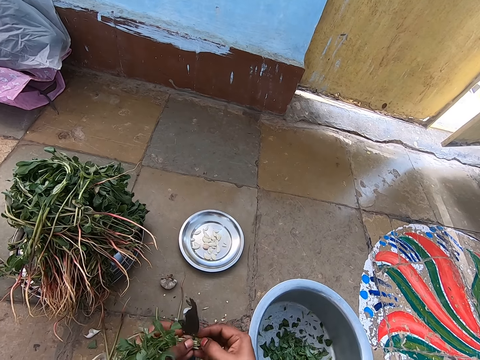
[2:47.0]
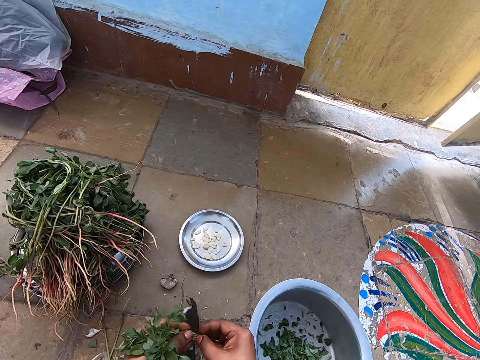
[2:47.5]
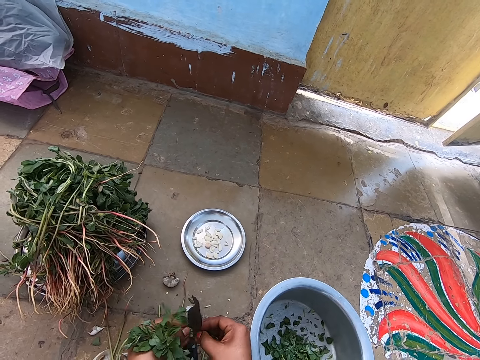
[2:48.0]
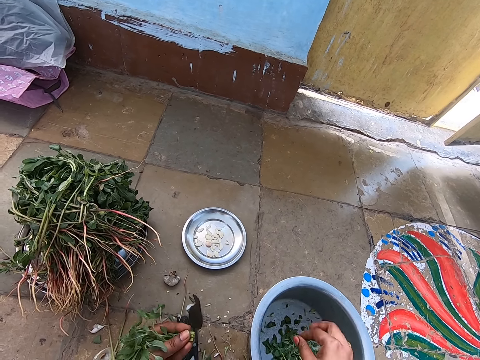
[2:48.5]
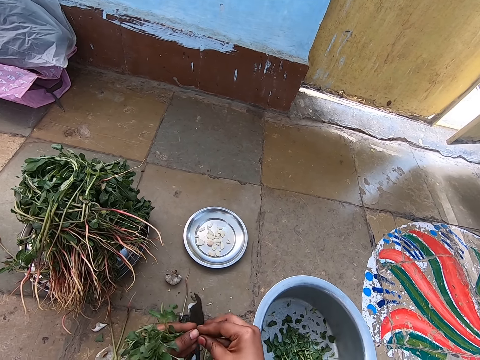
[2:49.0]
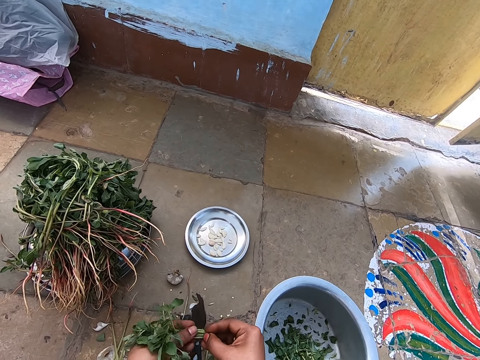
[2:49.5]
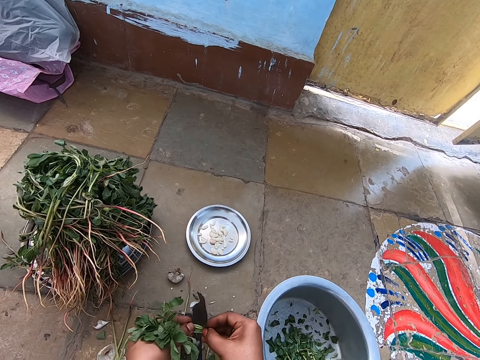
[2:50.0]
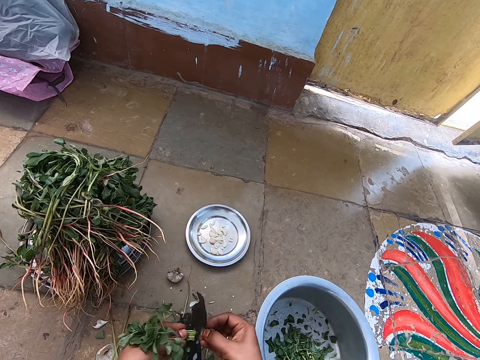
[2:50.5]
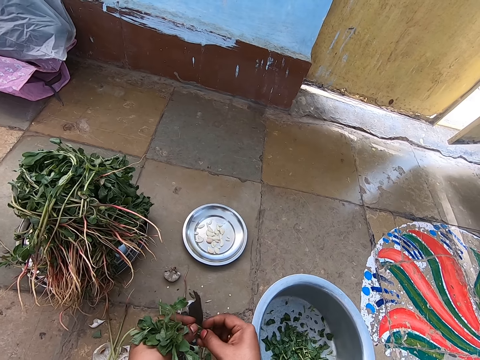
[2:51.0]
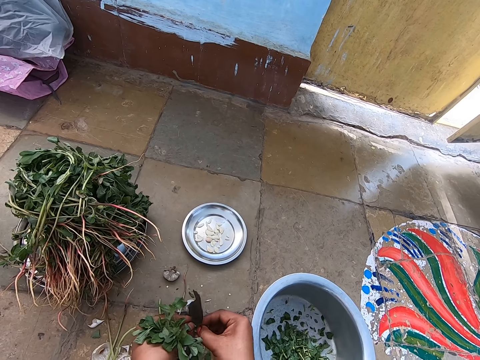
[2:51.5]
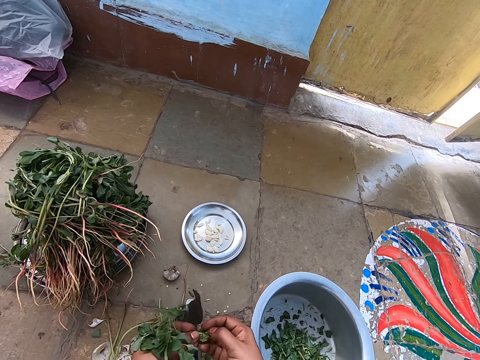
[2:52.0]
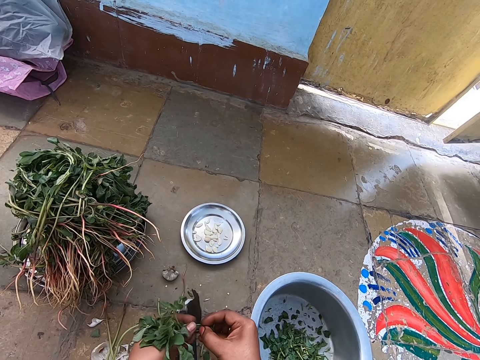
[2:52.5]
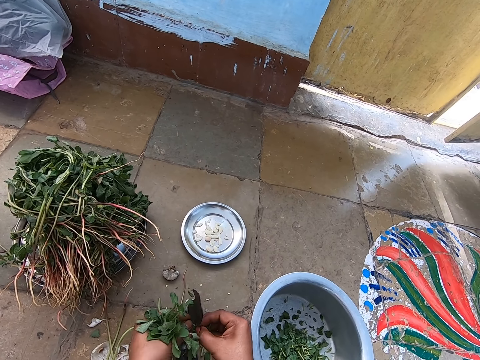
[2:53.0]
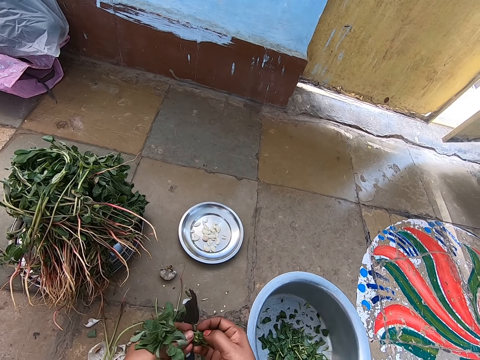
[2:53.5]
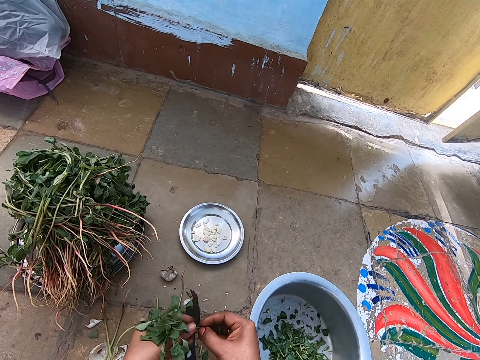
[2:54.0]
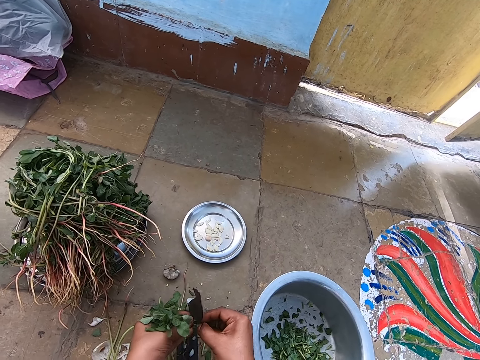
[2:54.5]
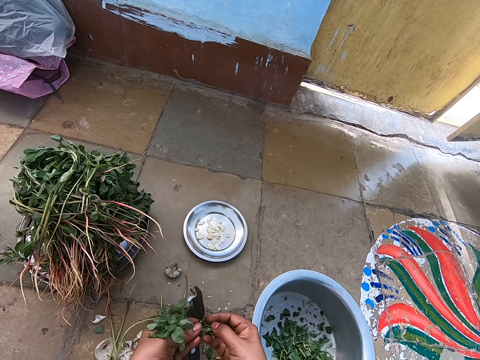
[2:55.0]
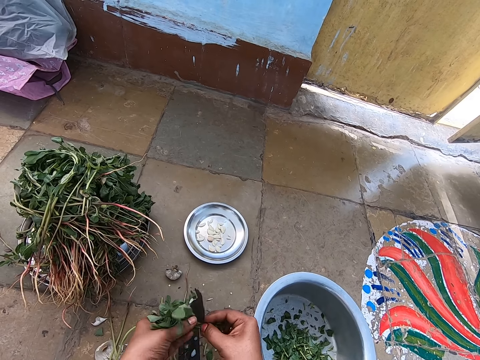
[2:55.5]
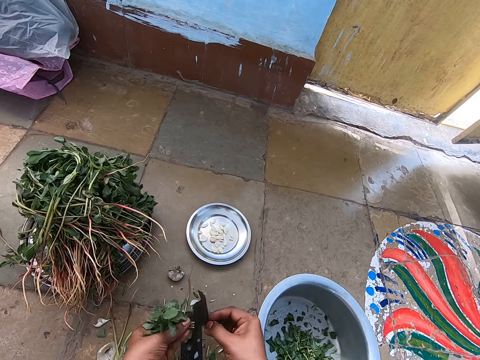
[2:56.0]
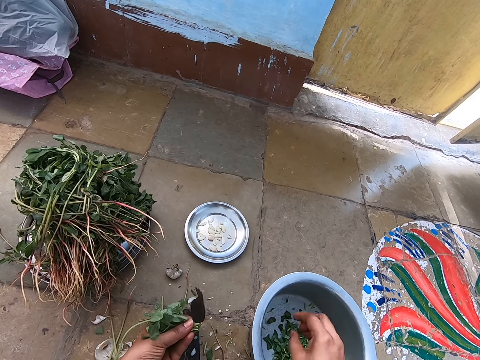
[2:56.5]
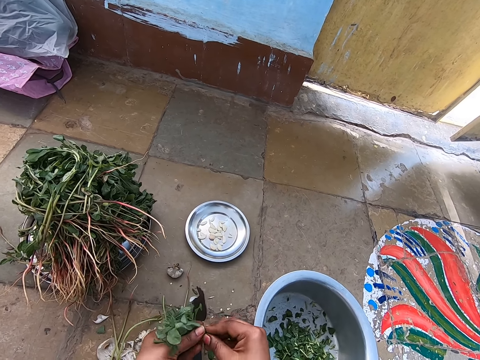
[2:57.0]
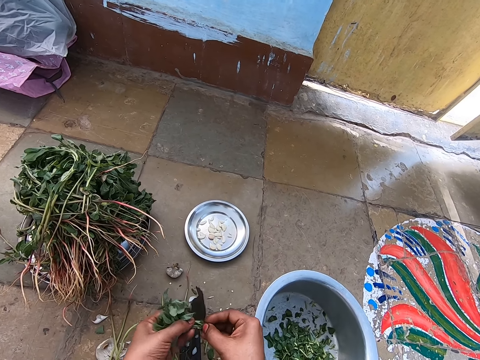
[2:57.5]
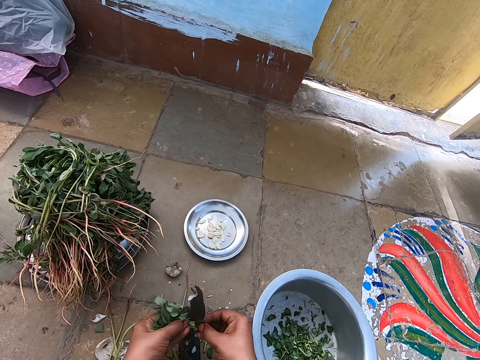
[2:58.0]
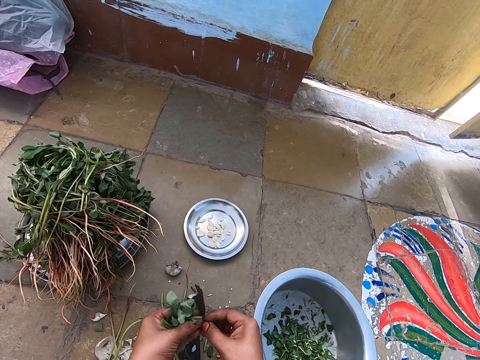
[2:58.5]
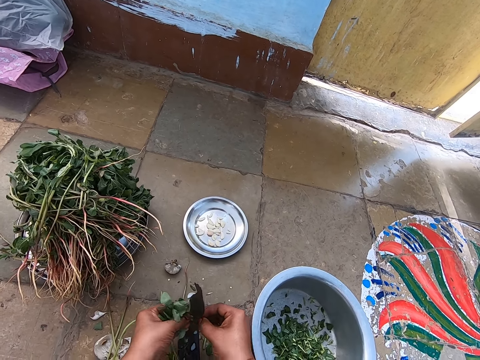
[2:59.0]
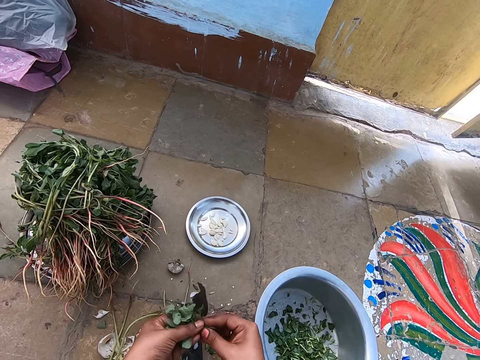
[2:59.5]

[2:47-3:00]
The camera wearer puts the plucked jute mallow in the bowl on the ground with her right hand. She breaks the stem of the jute mallow in her left hand with her right hand. She puts the plucked jute mallow in the bowl on the ground with her right hand. She breaks the jute mallow in her left hand with her right hand.

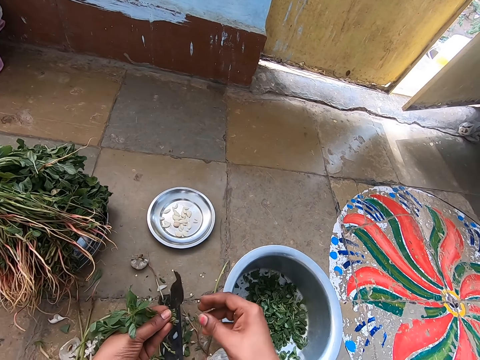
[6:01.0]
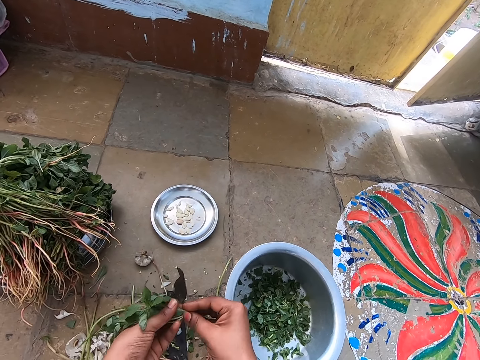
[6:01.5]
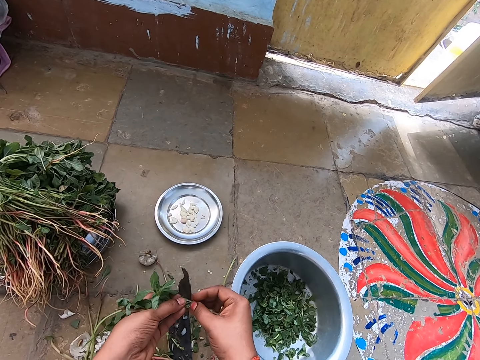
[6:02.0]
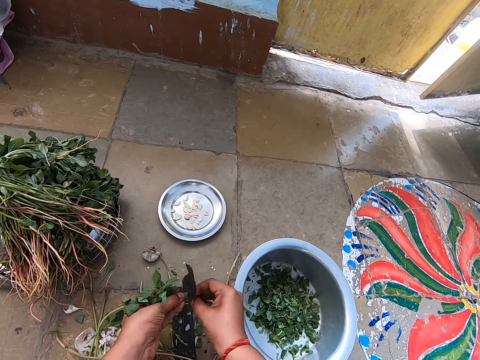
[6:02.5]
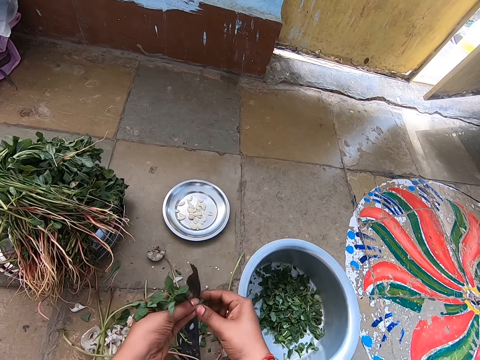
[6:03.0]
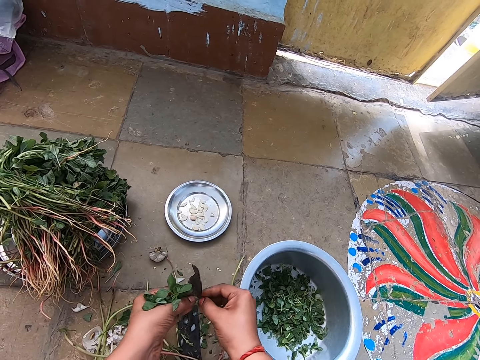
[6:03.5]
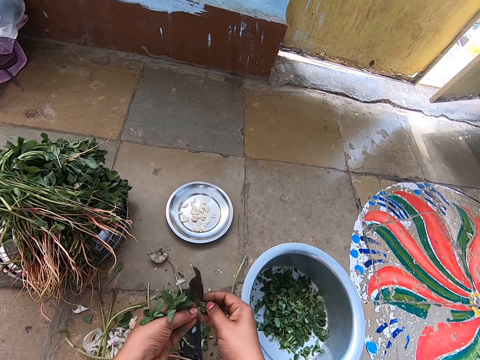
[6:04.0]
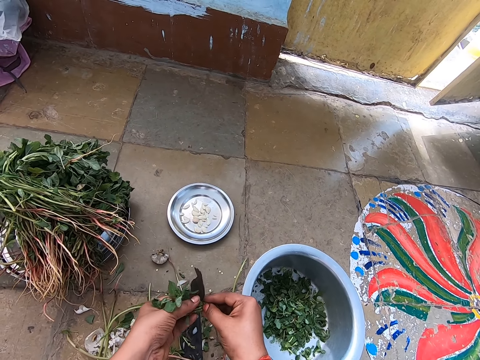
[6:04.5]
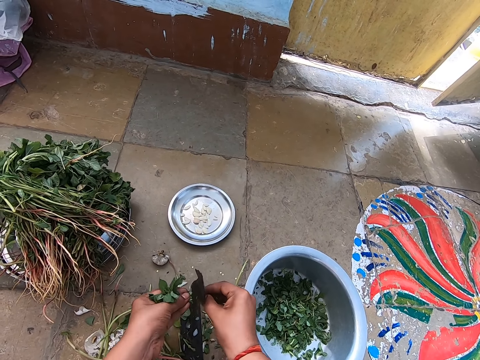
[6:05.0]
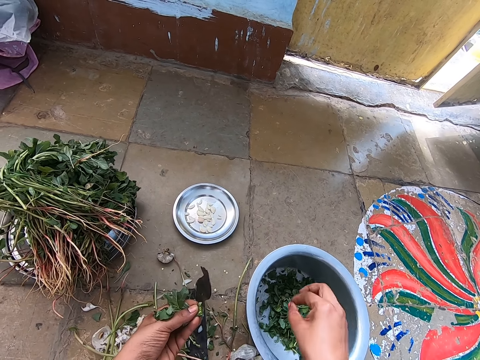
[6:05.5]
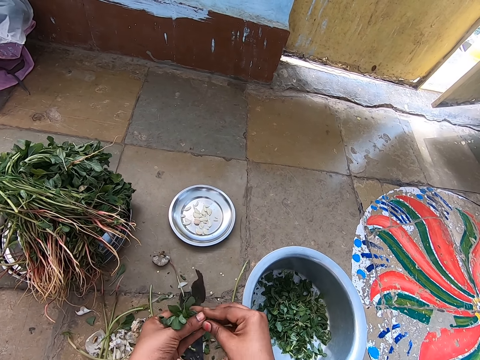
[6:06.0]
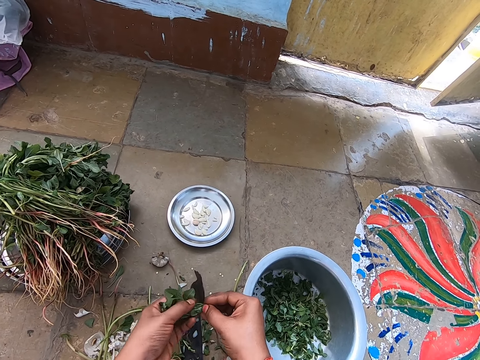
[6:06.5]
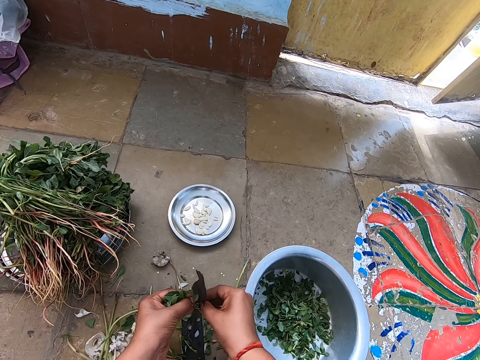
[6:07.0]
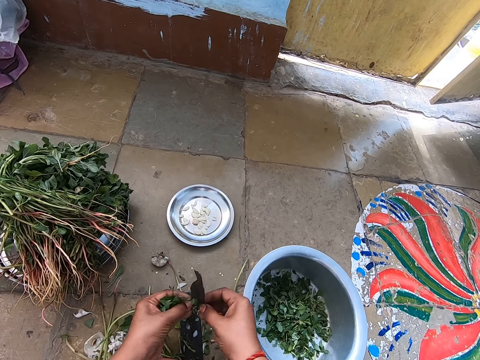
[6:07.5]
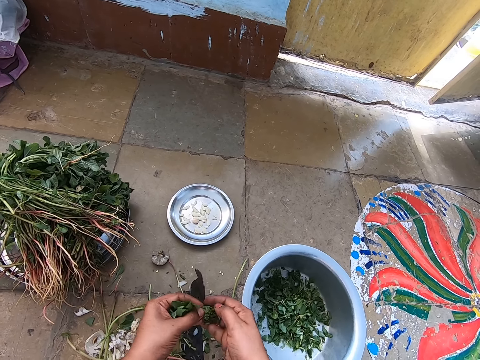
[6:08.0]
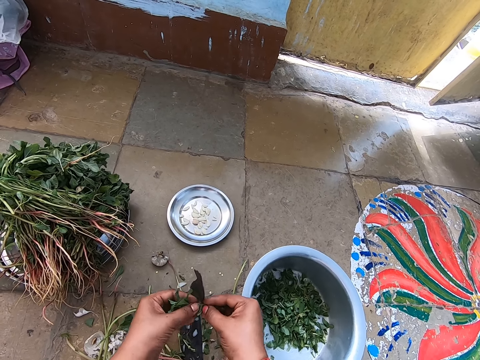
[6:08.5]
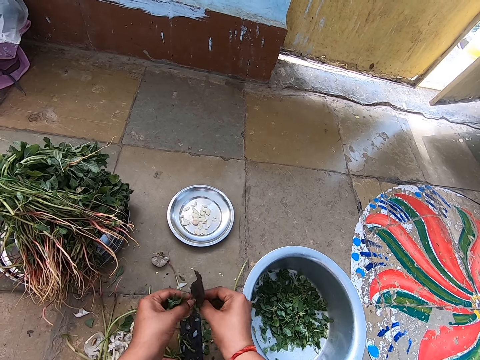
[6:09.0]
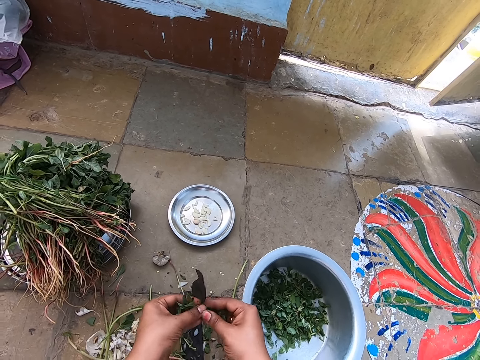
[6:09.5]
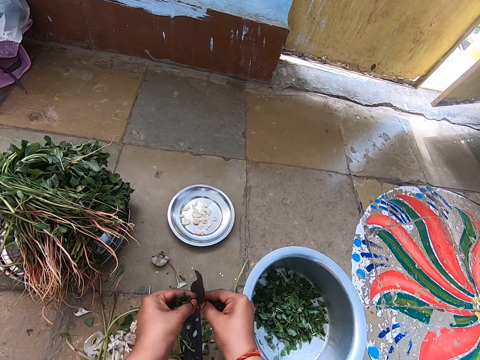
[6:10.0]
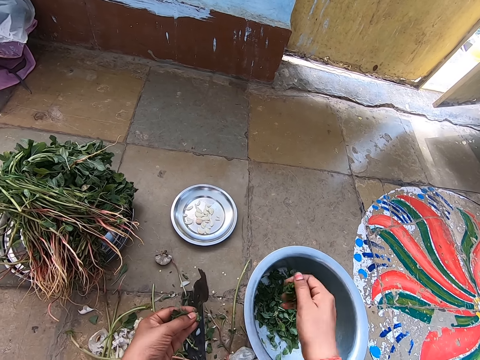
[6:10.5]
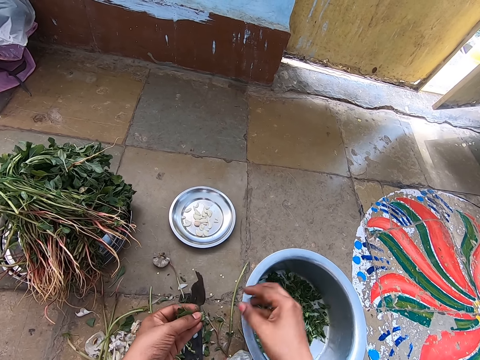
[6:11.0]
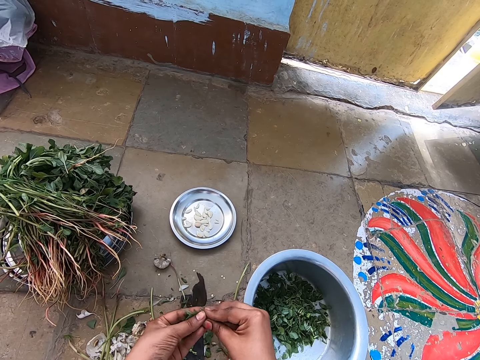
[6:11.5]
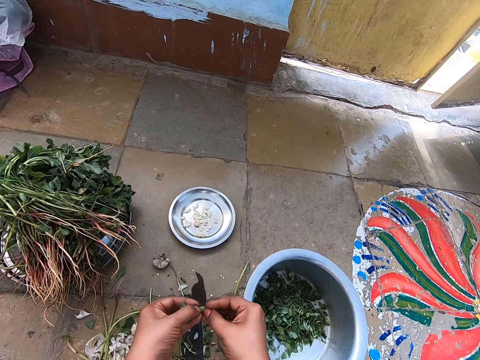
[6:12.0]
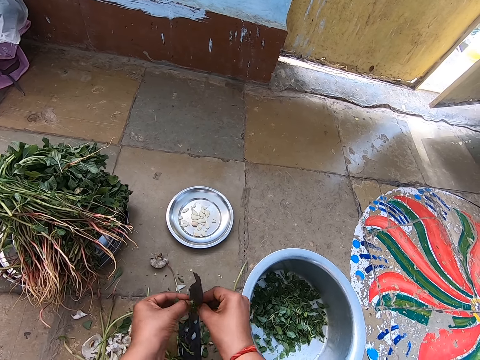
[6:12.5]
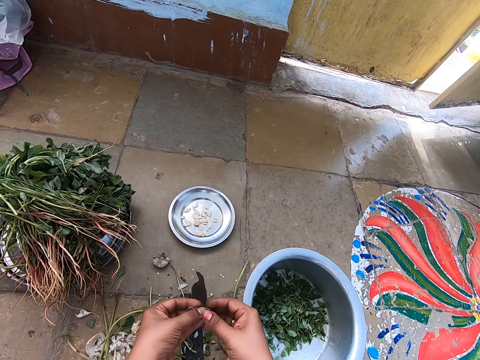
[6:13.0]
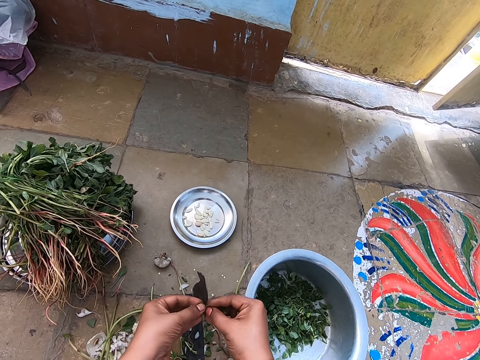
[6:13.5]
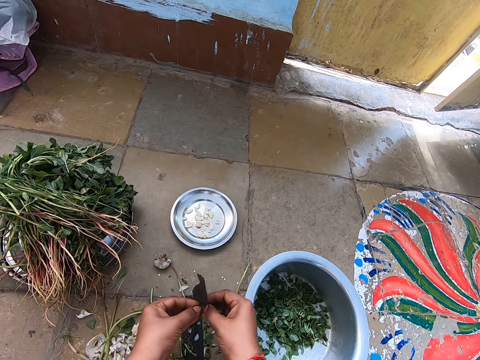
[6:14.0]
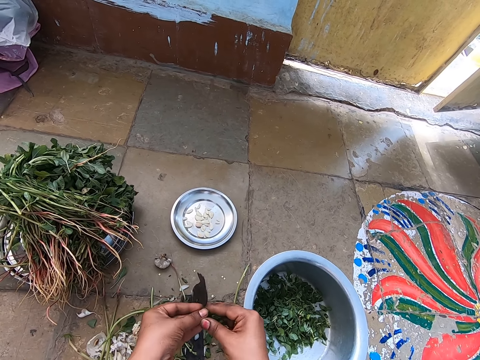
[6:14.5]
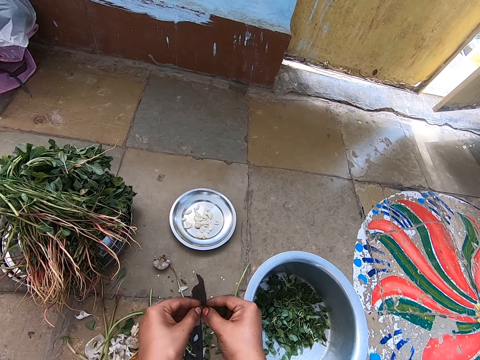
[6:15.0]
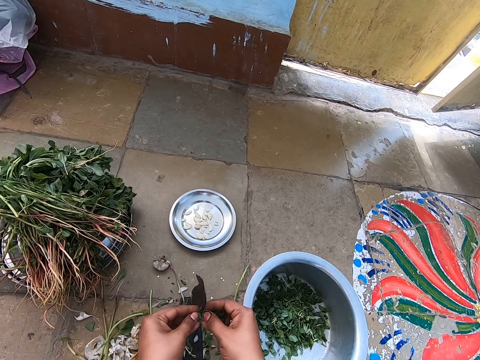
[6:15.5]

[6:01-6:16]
The camera wearer holds the leaves in her left hand with both hands. She cuts the vegetable leaves with the leaf cutter on the floor with both hands. She puts the leaves in the bowl with her right hand. She holds the leaves in her left hand with both hands. She cuts the leaves with the leaf cutter on the floor with both hands. She puts the leaves in the bowl with her right hand. She holds the leaves in her left hand with both hands. She cuts the leaves with the leaf cutter on the floor with both hands.
